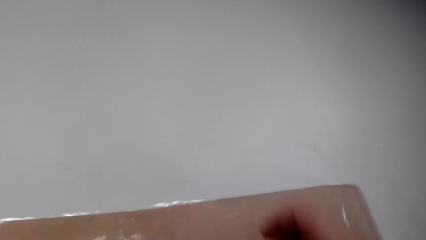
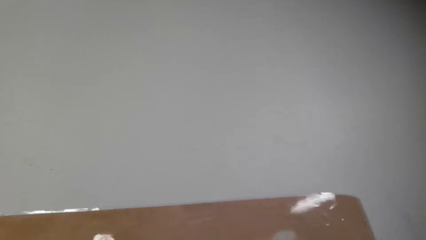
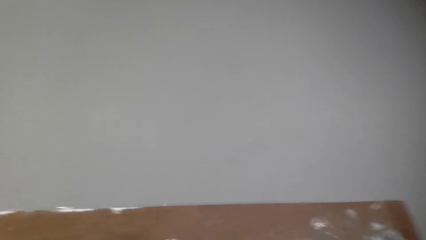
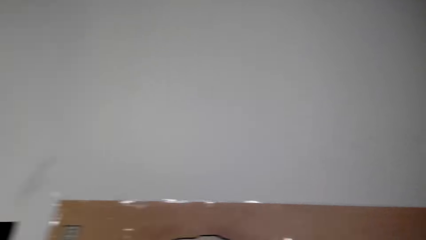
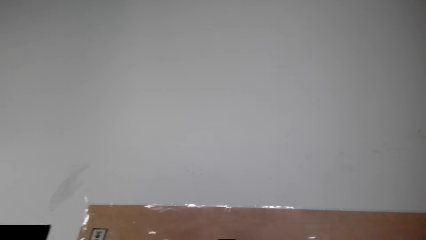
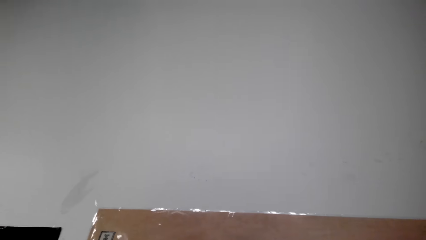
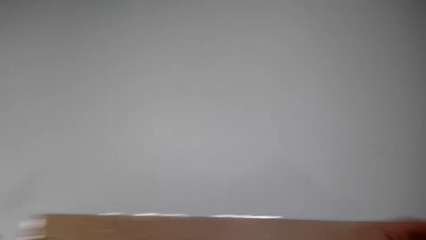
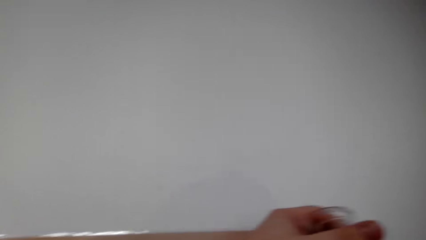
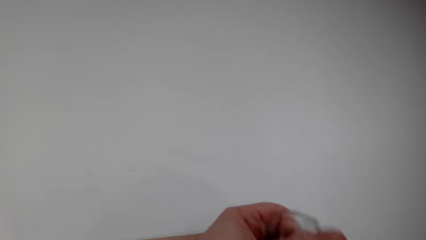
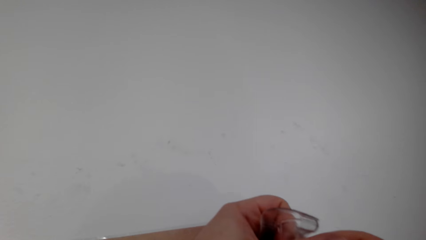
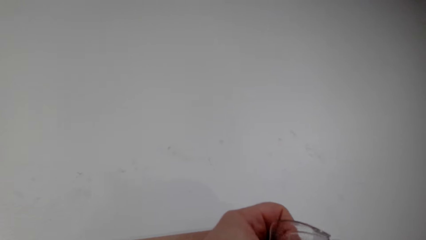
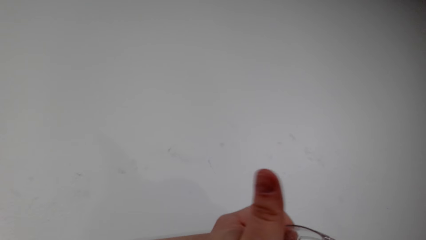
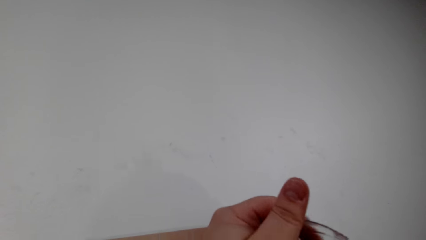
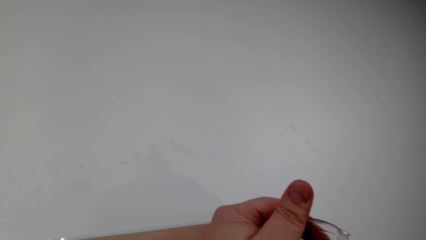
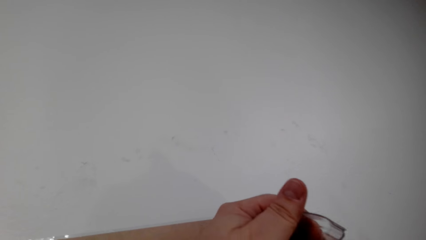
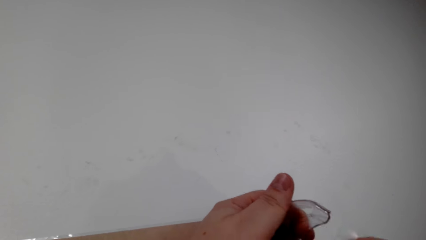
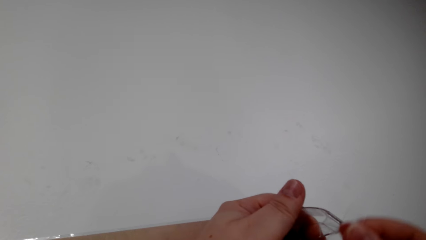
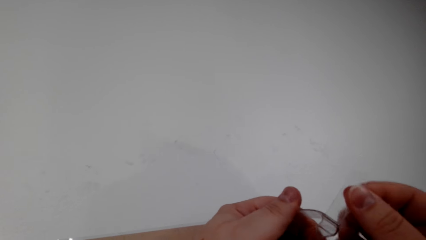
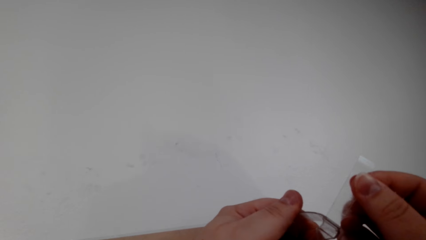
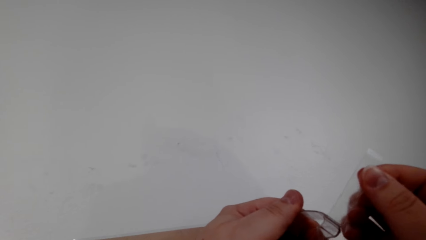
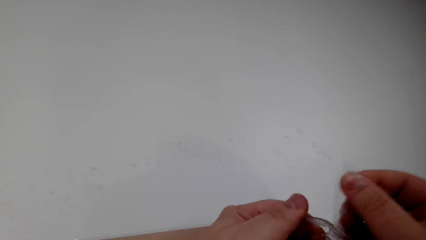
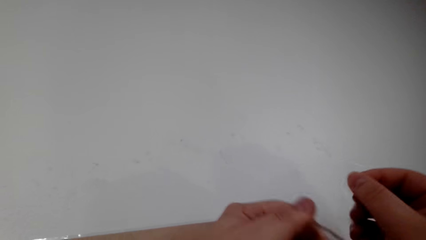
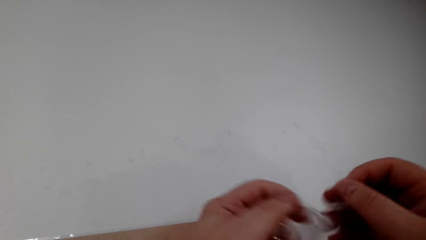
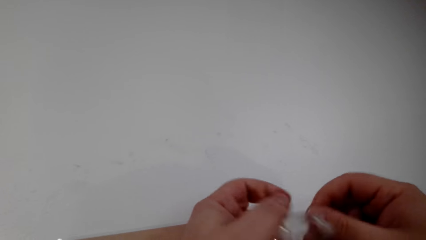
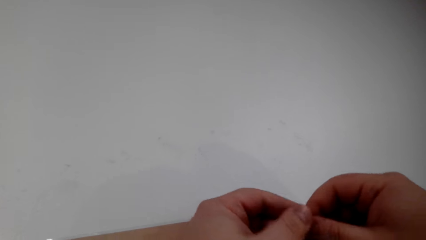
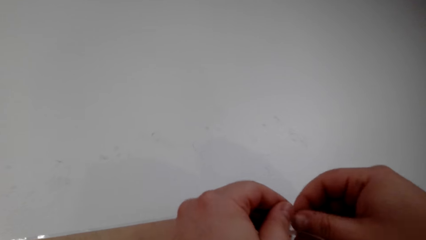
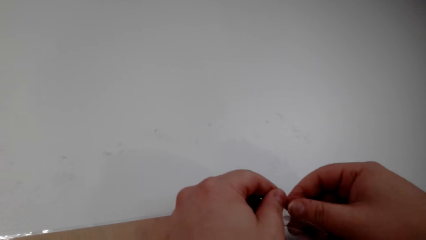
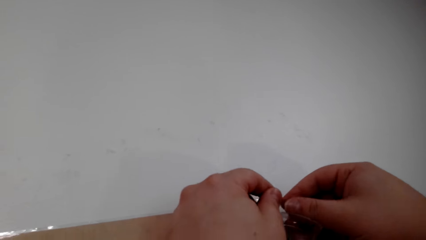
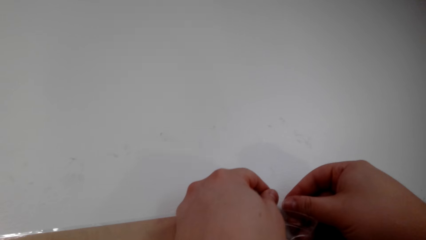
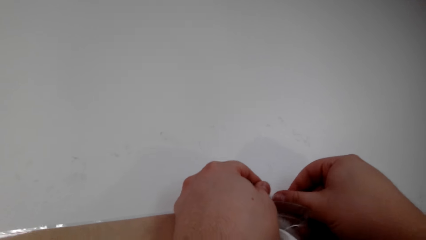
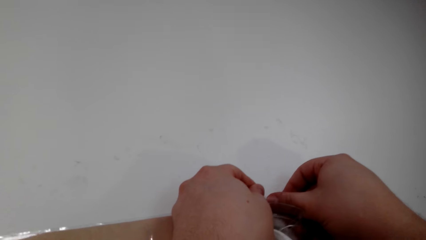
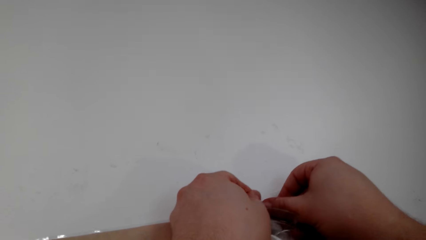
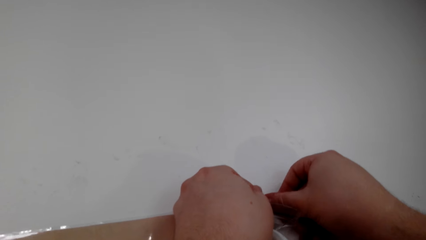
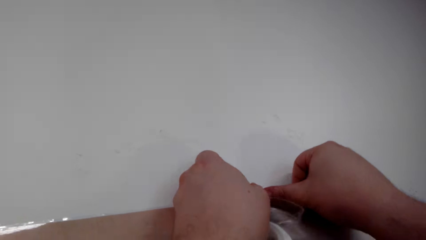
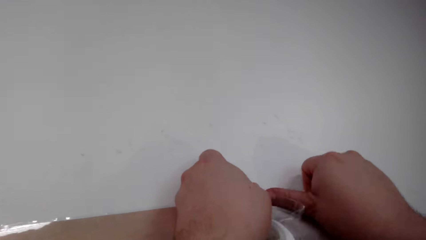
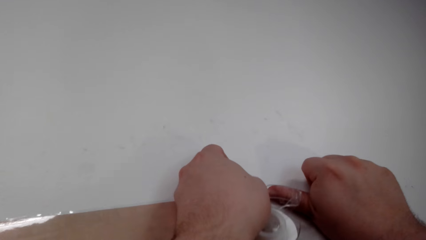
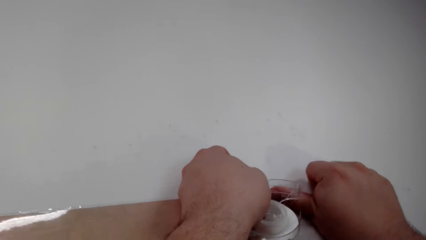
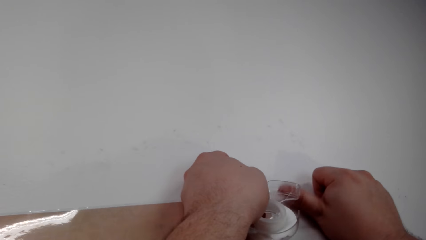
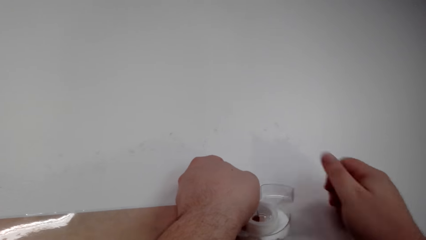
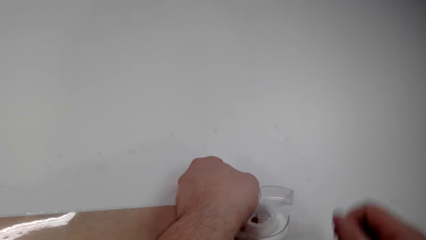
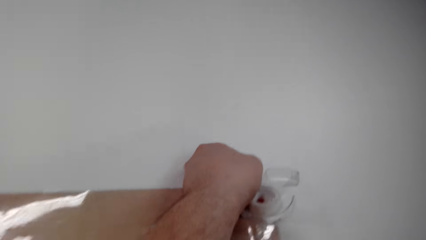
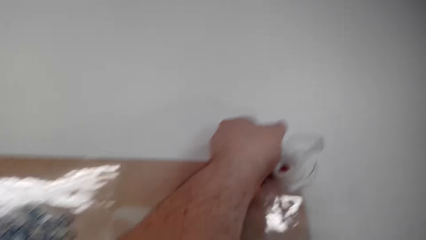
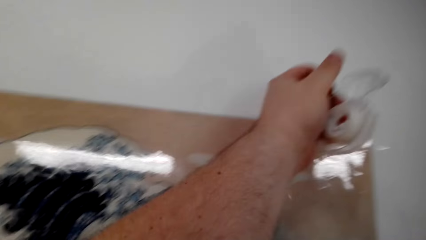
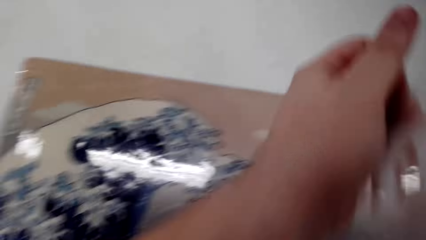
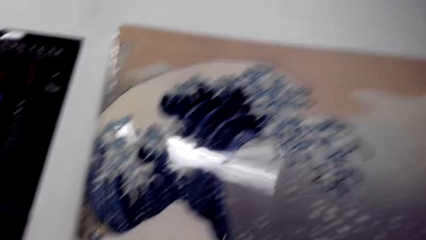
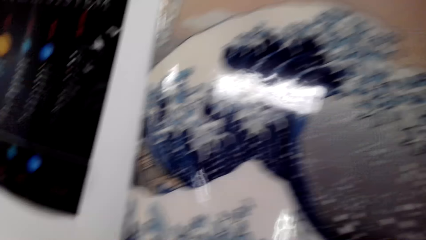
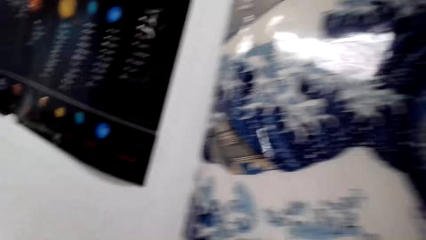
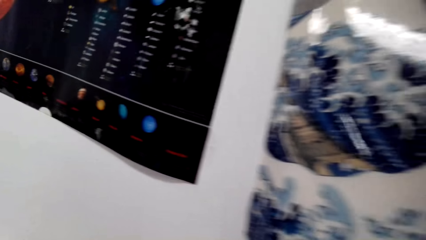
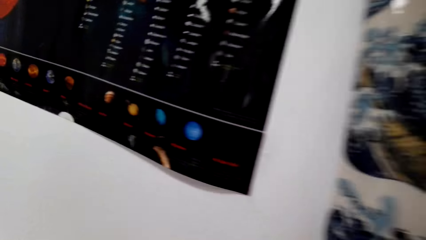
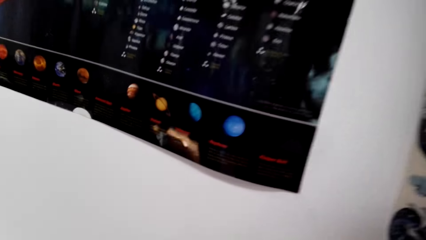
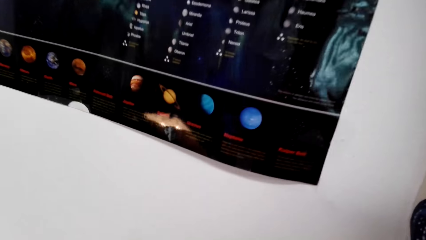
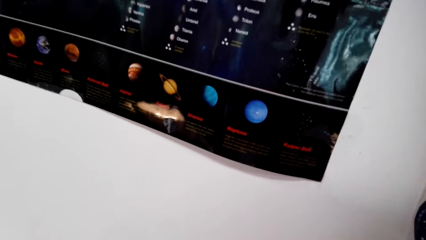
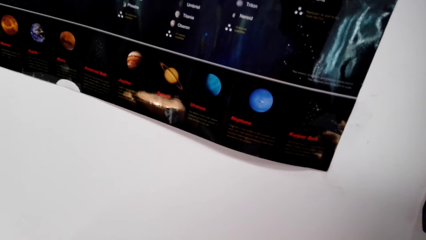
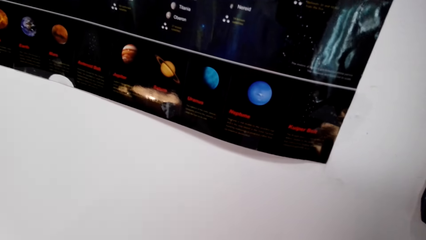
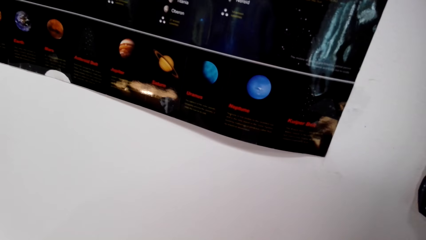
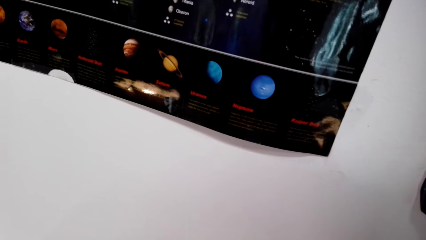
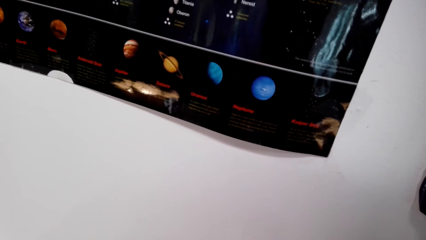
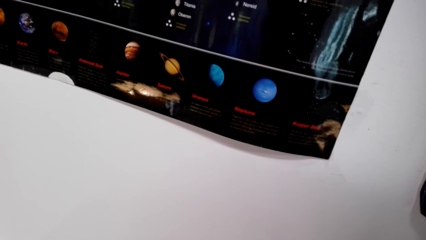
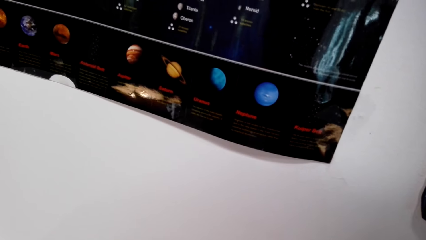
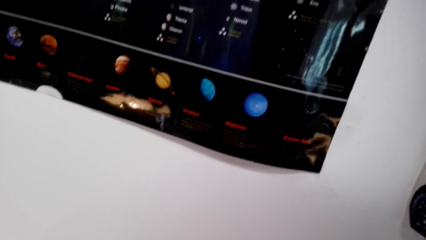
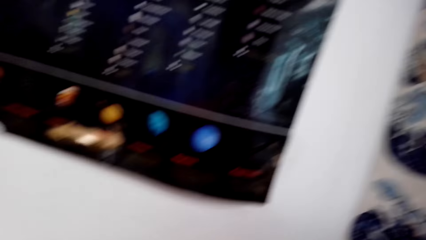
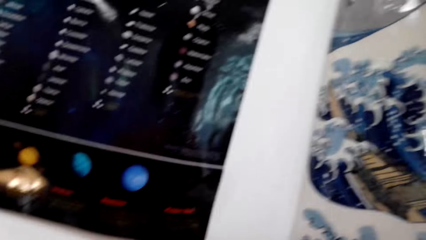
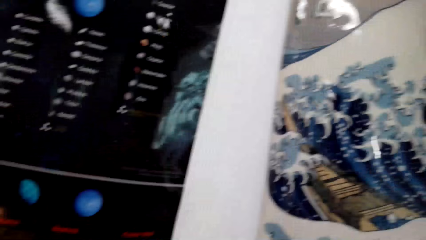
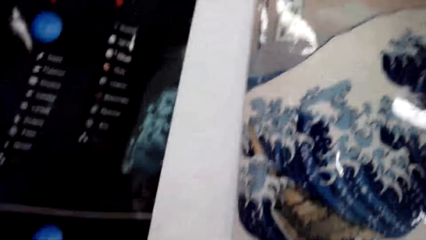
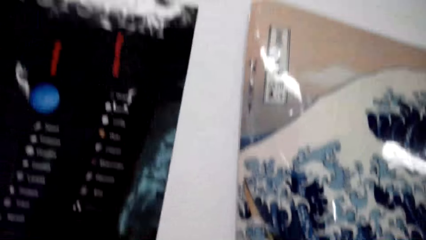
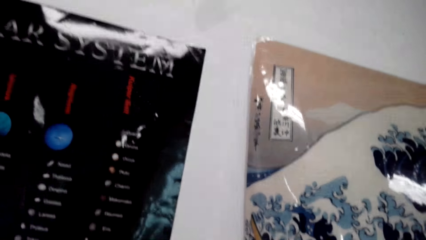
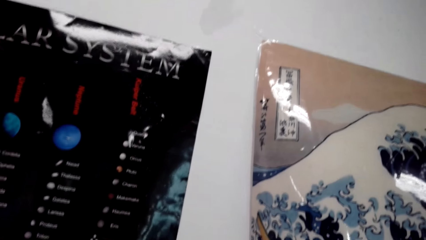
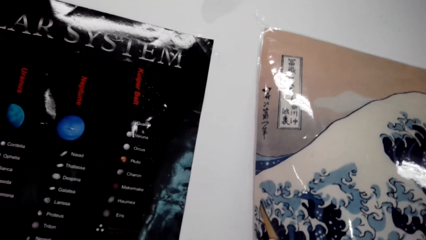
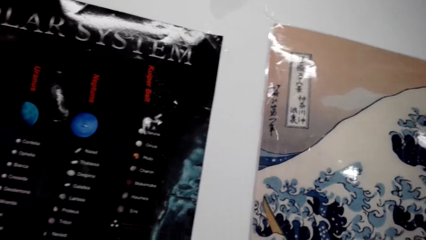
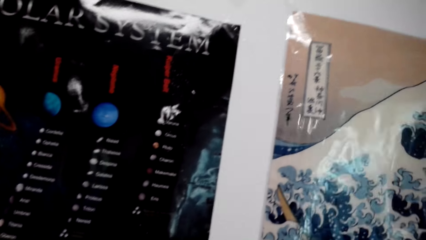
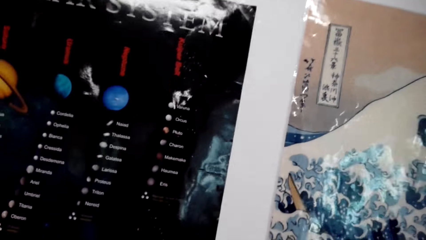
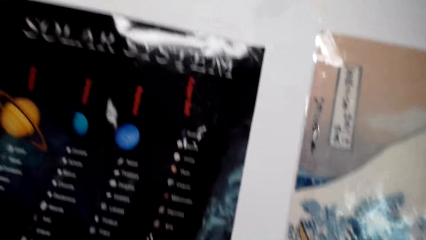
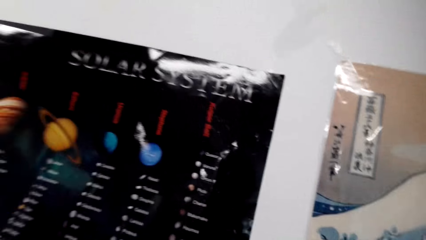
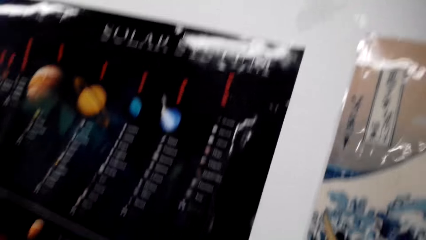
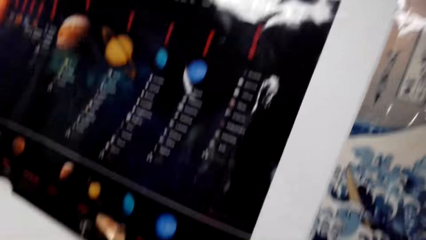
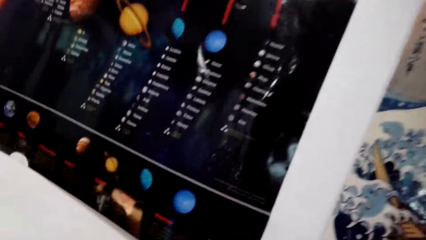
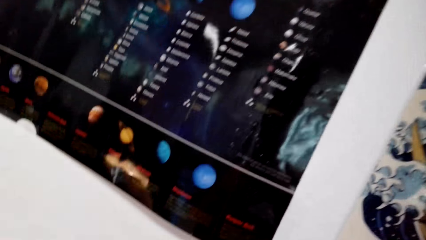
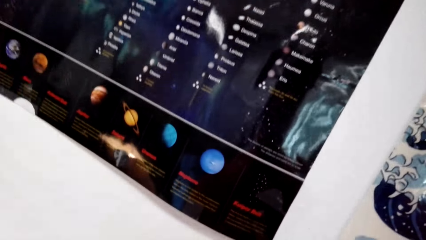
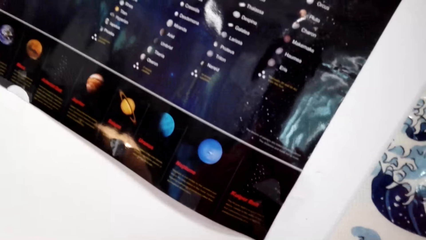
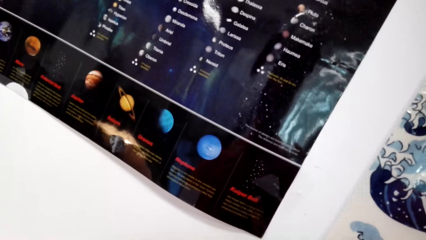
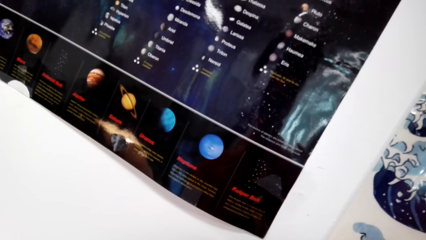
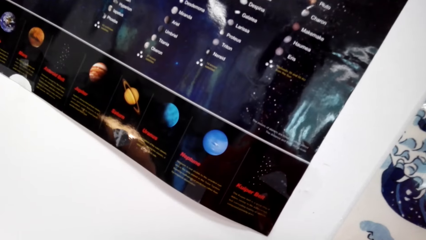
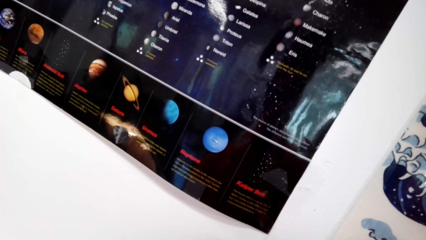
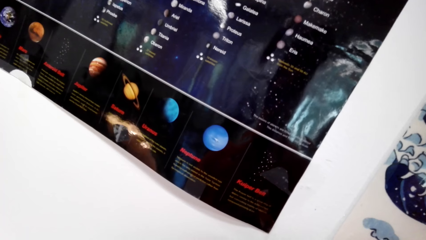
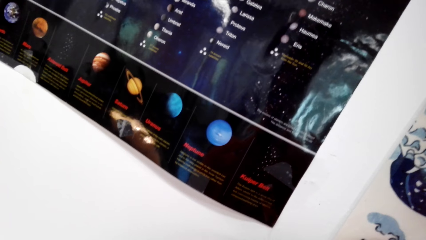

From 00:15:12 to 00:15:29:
The camera wearer pulls the tape. They cut more cello tape. They fix the wall art paper on the wall with the cello tape. They remove their hand from the wall art paper. They look around. They look around the wall.
